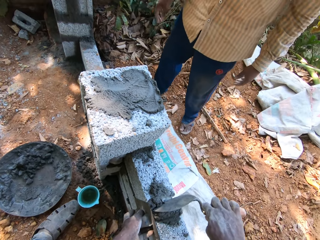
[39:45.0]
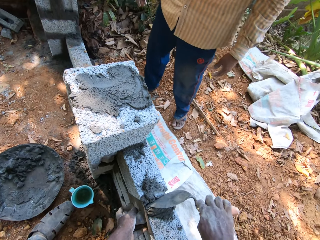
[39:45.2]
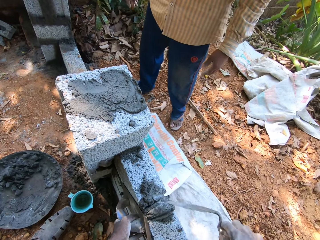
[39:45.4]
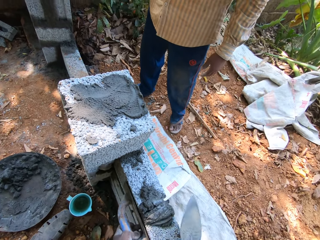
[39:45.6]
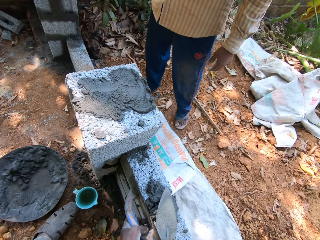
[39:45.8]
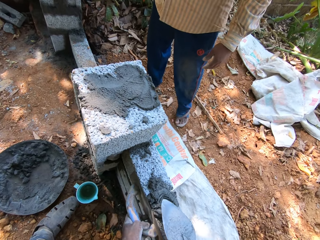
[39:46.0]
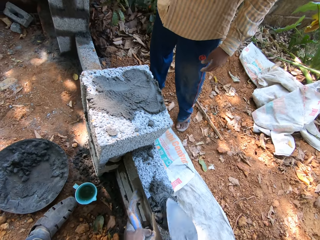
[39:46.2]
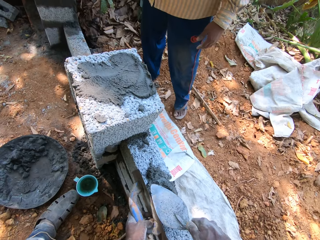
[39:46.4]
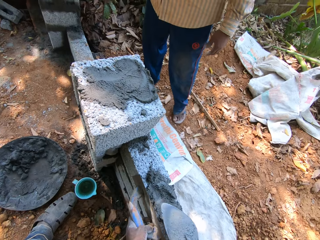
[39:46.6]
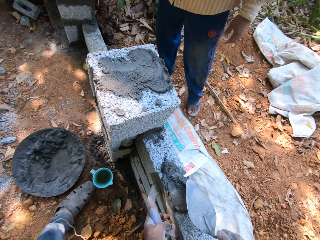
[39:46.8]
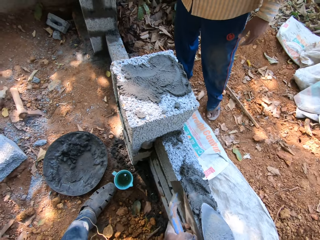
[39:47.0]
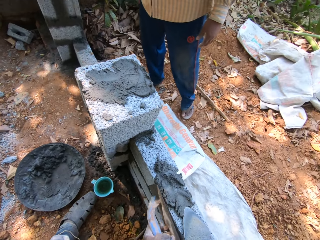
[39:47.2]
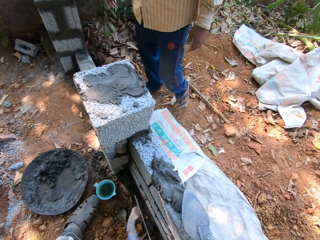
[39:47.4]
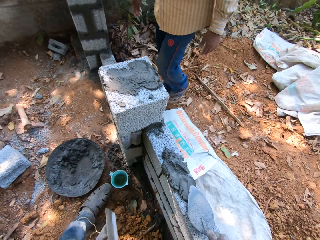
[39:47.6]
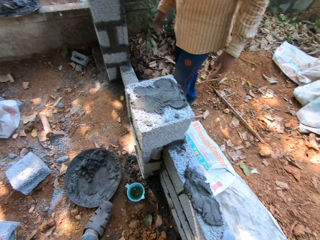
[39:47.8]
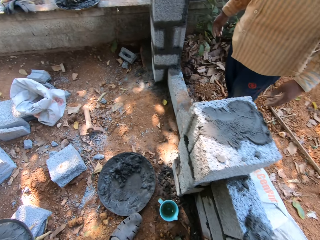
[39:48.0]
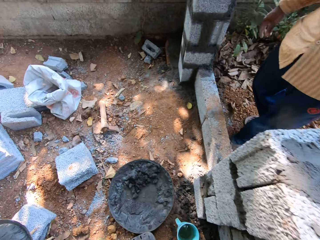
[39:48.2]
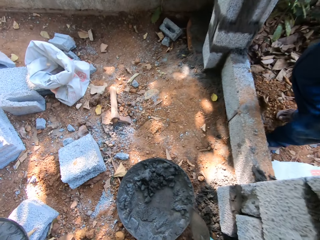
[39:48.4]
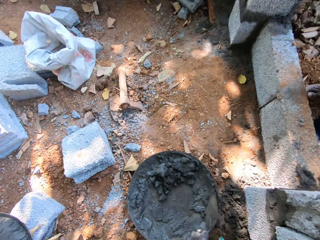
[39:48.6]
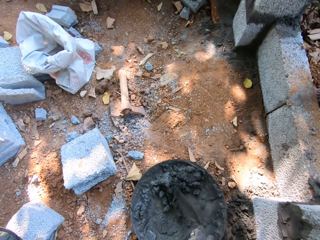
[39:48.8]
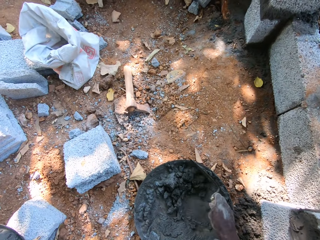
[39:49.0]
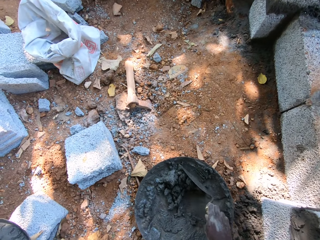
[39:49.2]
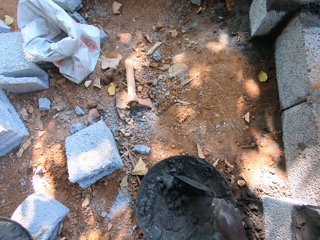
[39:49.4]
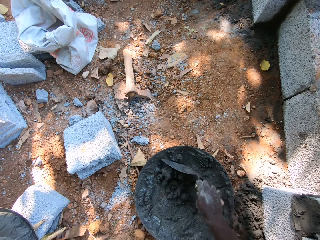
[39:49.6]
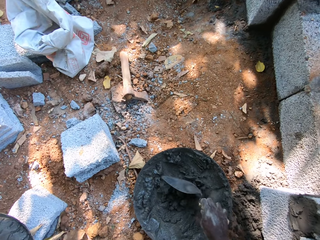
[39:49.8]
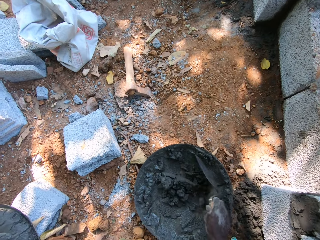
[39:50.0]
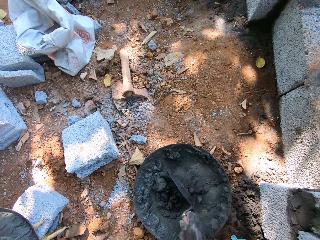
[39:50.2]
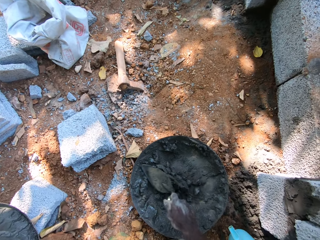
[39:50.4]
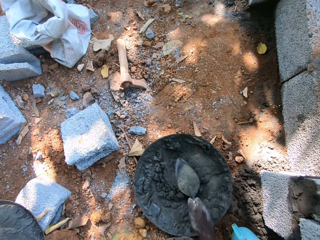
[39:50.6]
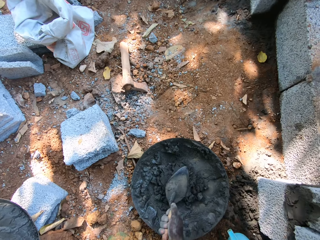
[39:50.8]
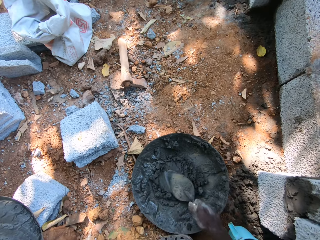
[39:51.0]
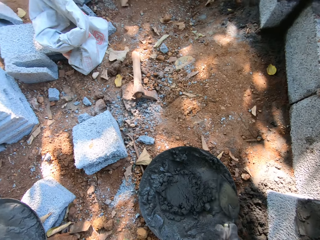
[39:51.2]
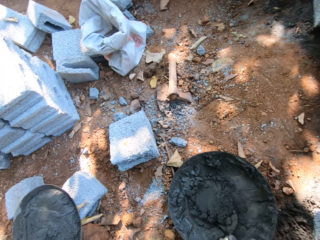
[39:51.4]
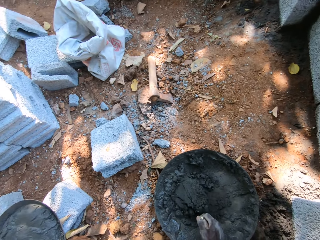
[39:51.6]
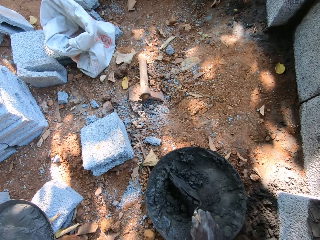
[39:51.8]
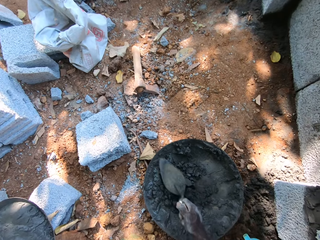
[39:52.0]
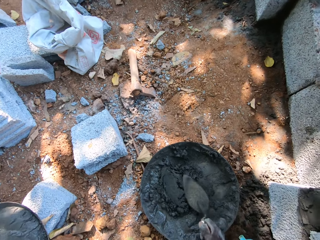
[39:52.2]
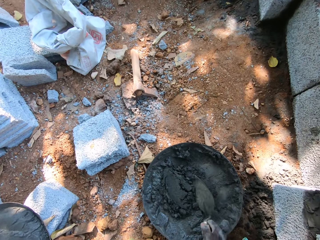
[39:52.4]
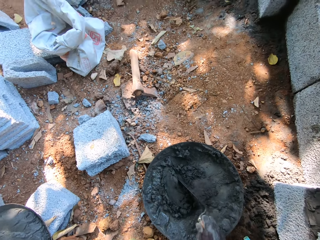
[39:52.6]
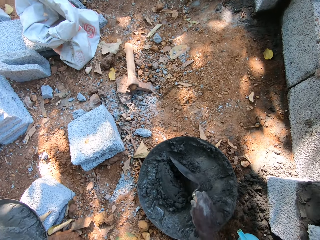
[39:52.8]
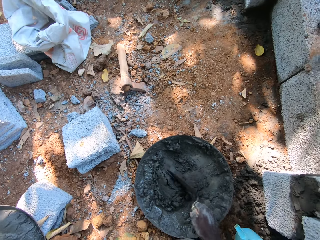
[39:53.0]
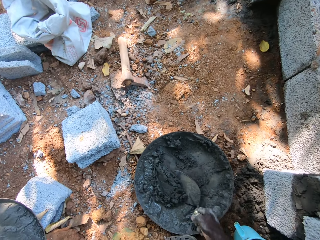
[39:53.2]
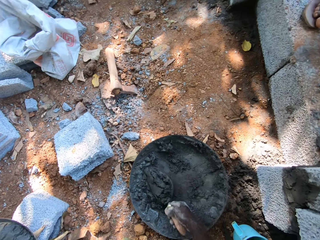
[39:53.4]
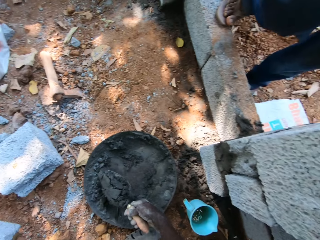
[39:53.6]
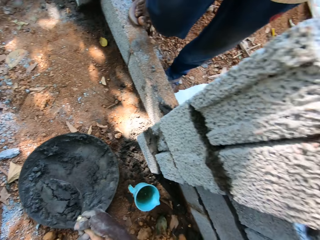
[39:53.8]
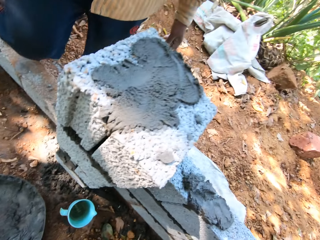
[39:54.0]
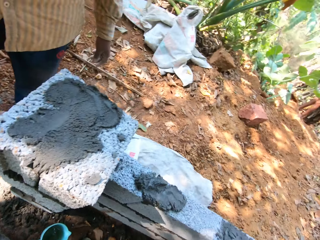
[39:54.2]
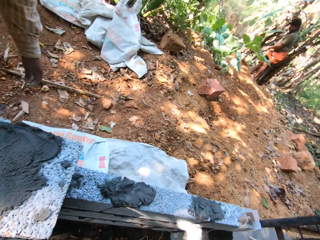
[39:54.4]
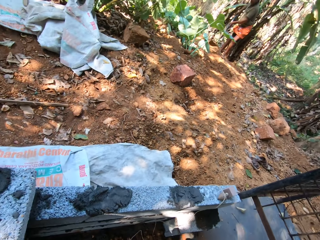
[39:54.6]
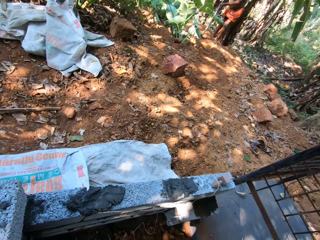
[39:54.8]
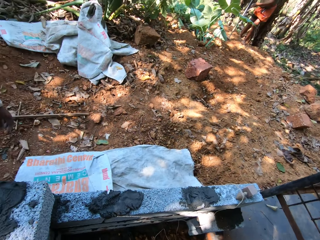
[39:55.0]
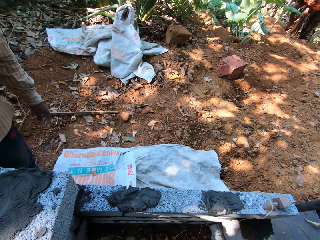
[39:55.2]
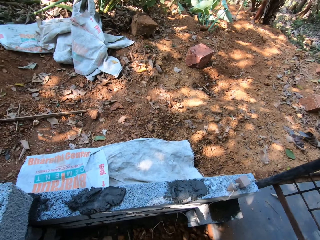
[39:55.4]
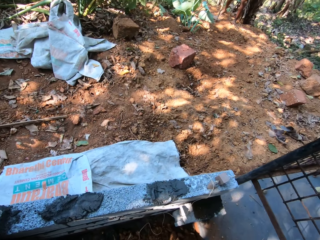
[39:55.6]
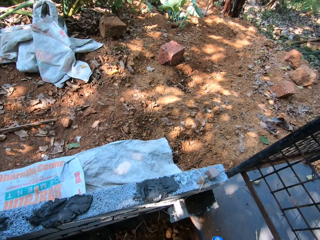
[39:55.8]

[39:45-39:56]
The camera wearer spreads the concrete. He mixes mortar in the aluminum bowl with the brick trowel in his right hand. He scoops the mortar from the aluminum bowl with the brick trowel in his right hand.

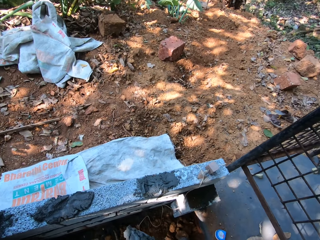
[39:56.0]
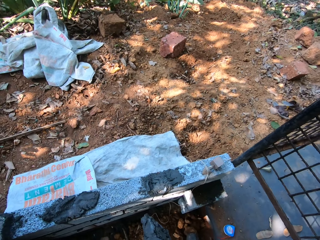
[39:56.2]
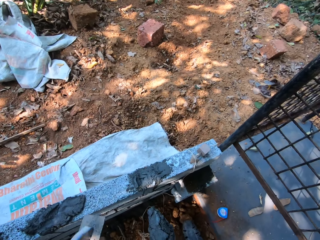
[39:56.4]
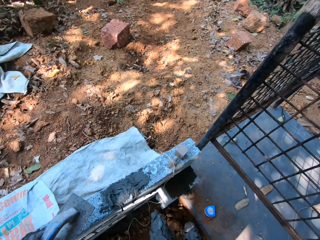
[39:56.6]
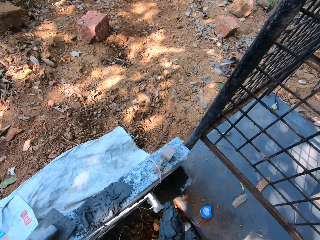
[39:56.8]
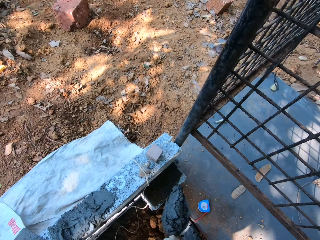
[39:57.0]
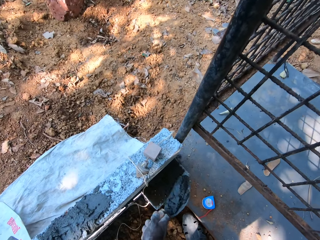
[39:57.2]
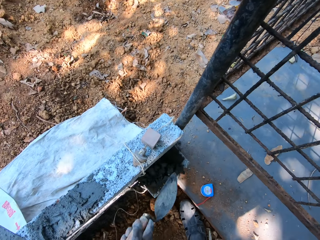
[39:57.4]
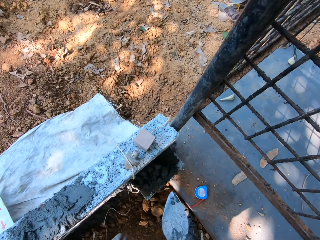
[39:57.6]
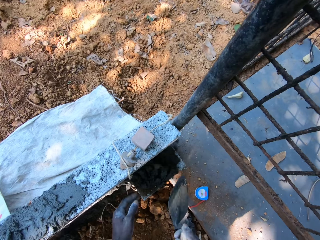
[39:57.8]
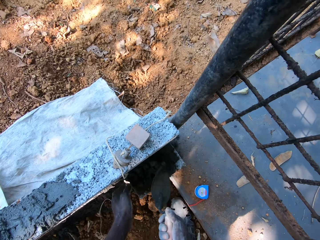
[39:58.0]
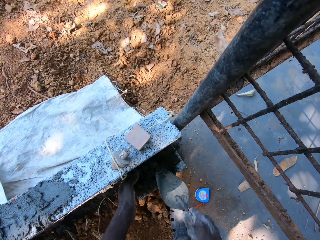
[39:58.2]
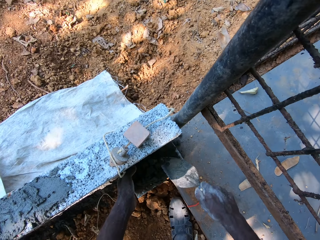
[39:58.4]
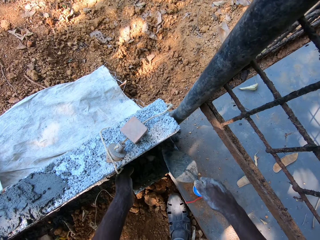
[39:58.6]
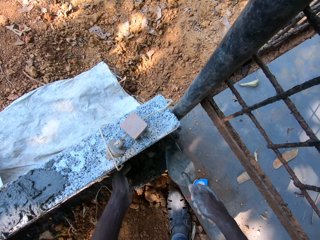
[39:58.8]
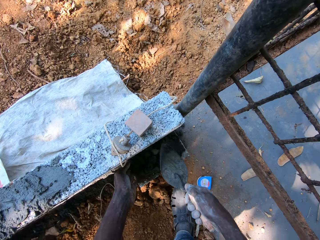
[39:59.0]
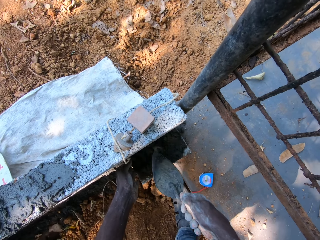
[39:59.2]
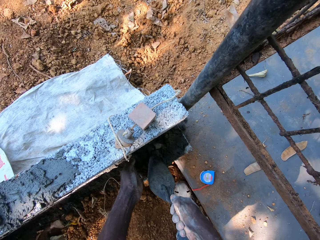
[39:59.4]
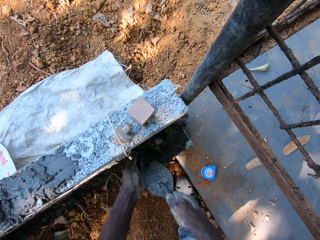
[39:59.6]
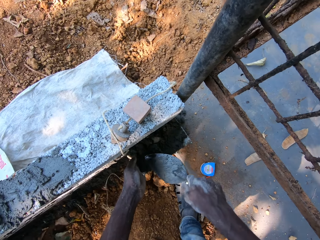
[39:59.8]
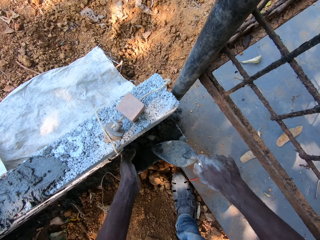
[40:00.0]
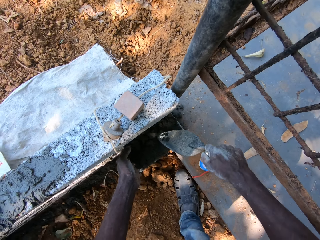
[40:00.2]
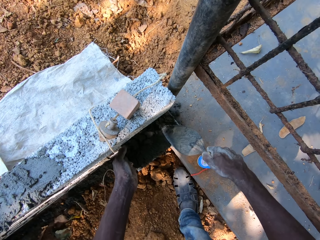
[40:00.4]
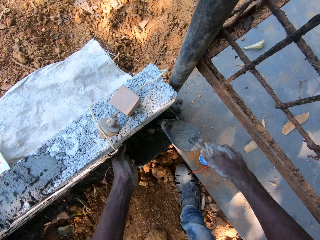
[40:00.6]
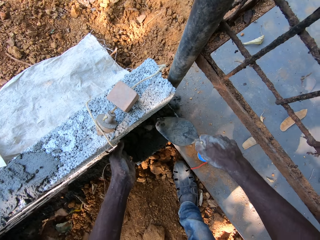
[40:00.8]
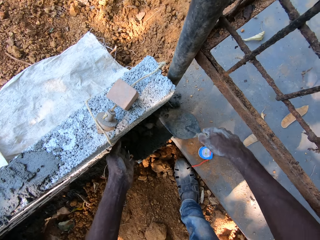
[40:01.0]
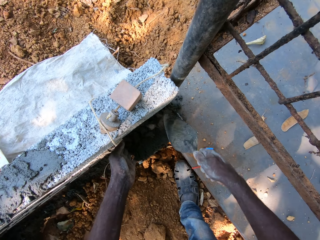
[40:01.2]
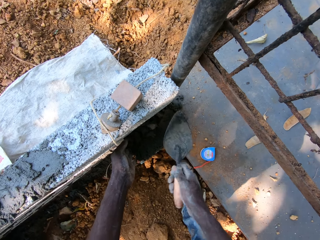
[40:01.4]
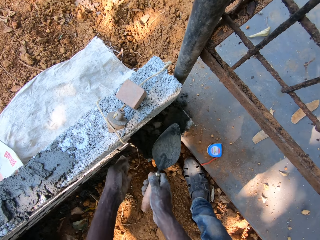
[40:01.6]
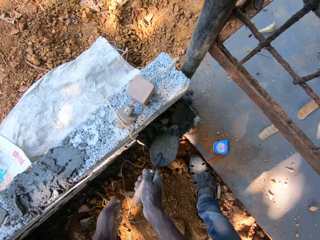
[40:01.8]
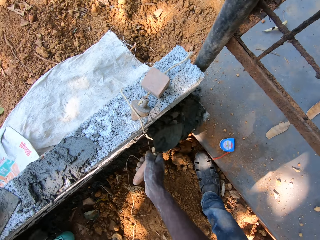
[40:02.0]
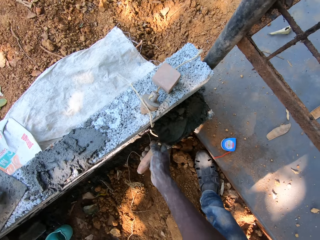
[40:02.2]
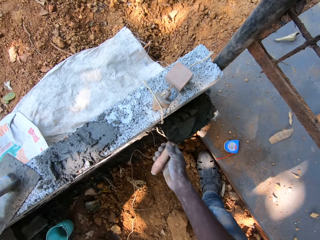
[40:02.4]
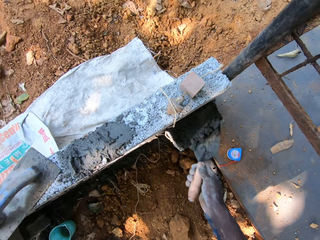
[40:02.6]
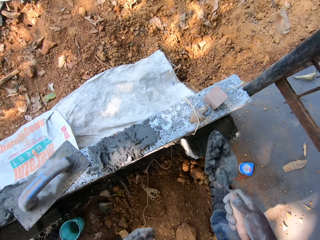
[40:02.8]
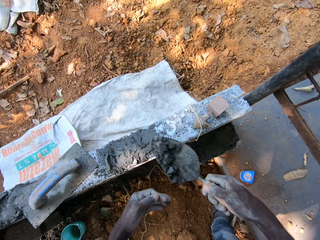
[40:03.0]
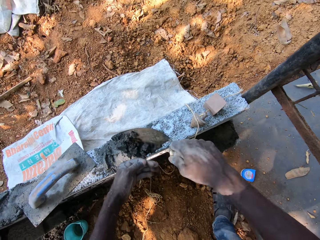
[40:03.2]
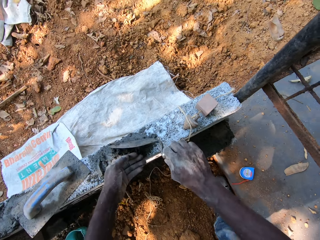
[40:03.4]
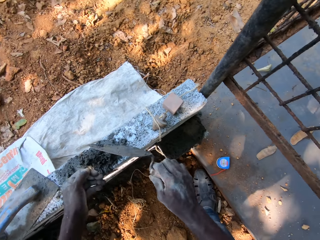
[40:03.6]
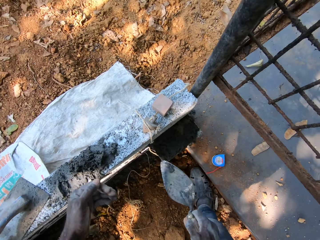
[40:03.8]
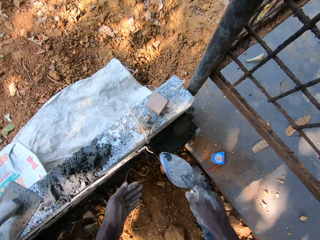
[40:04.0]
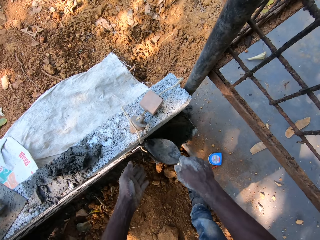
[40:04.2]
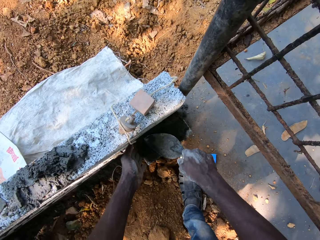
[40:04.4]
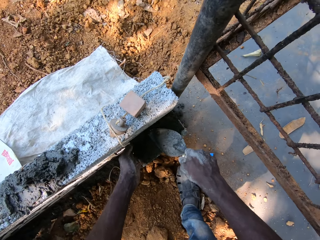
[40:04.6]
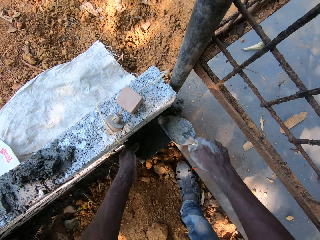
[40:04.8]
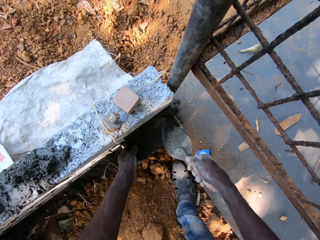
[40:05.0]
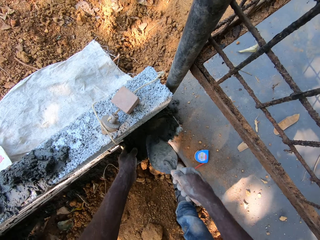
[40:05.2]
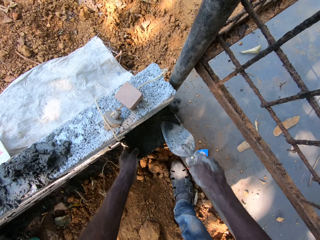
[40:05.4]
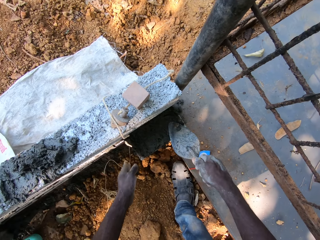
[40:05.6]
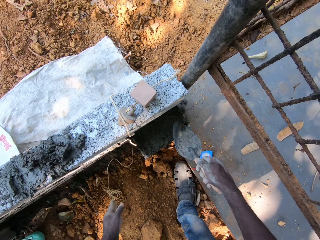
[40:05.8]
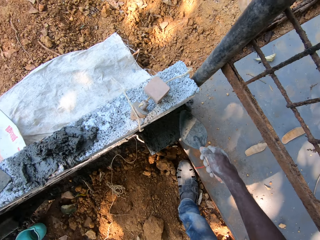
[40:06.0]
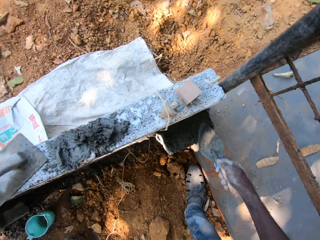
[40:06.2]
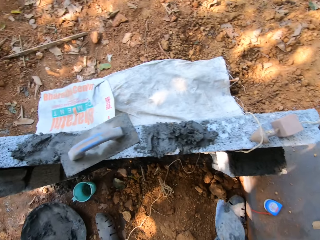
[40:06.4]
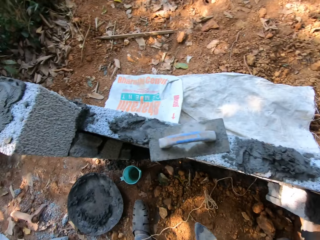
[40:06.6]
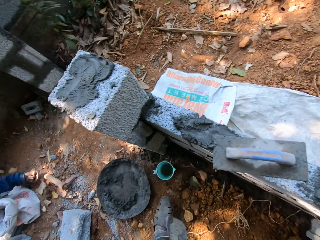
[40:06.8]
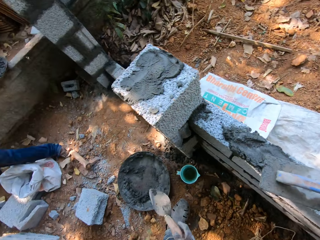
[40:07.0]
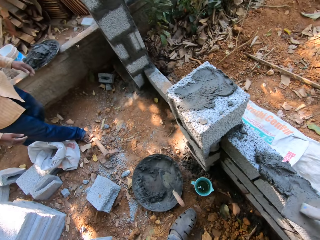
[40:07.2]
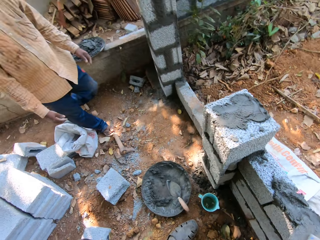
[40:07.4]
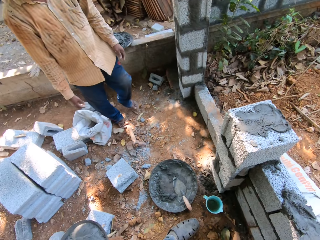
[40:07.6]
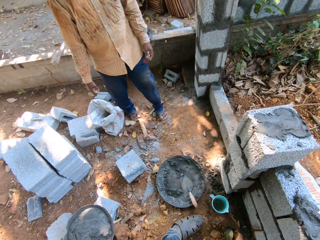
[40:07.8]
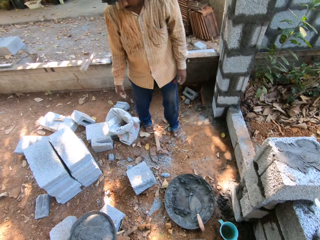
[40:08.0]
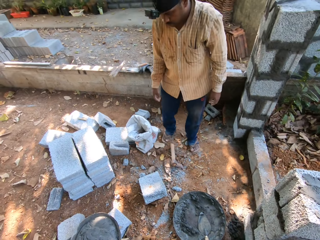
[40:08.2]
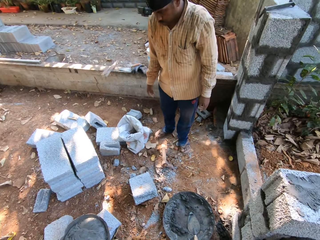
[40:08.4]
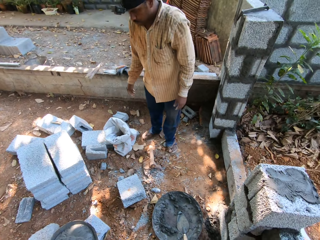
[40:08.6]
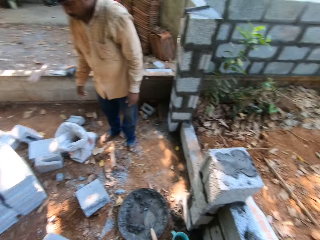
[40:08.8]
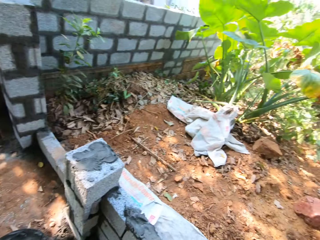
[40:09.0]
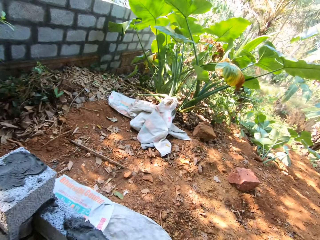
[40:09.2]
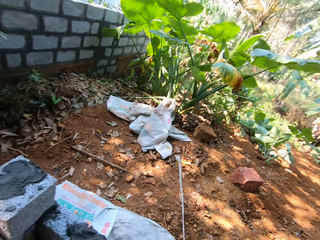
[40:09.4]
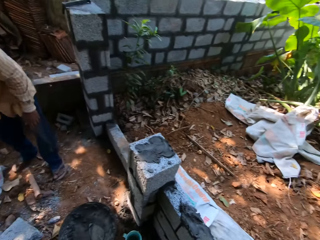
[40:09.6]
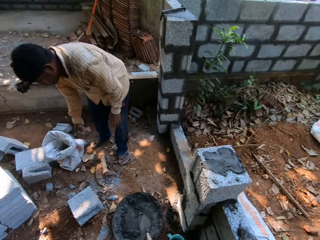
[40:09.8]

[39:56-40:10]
The camera wearer pours the mortar or cement concrete in the brick trowel in his right hand onto the fence. He smoothens the mortar on the fence with his left hand. He smoothens the mortar on the fence with the brick trowel in his right hand. He scoops the cement concrete. He pours the mortar in the brick trowel in his right hand onto the fence. He smoothens the mortar on the fence with the brick trowel in his right hand. He smoothens the mortar on the fence with his left hand. He drops the brick trowel in his right hand into the aluminum bowl on the ground. He interacts with the man.
